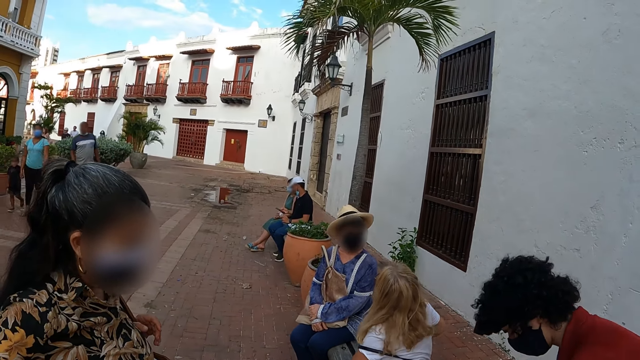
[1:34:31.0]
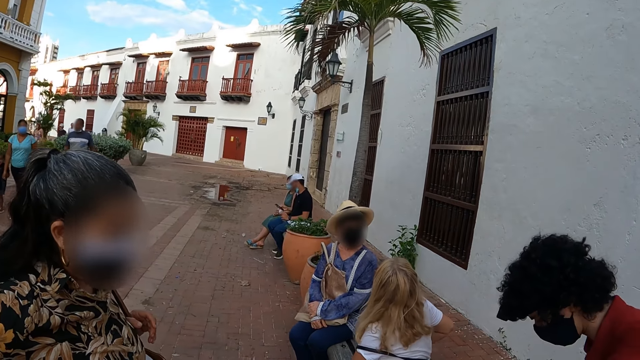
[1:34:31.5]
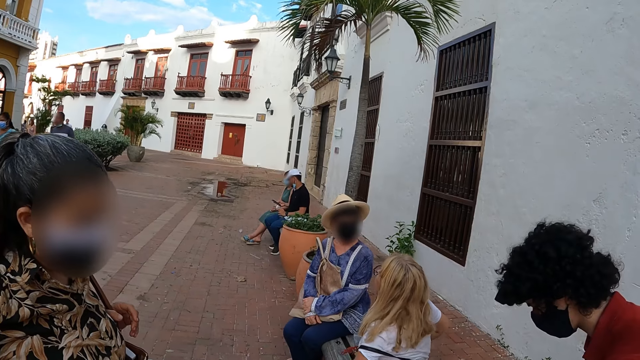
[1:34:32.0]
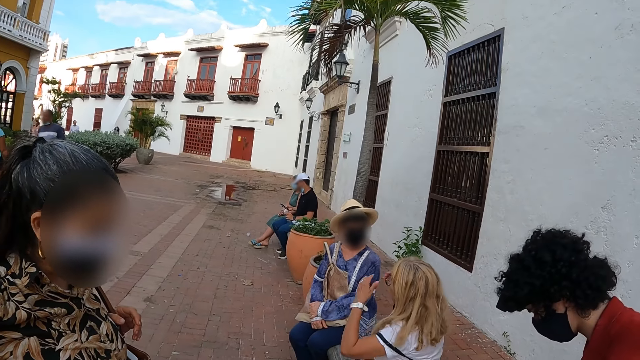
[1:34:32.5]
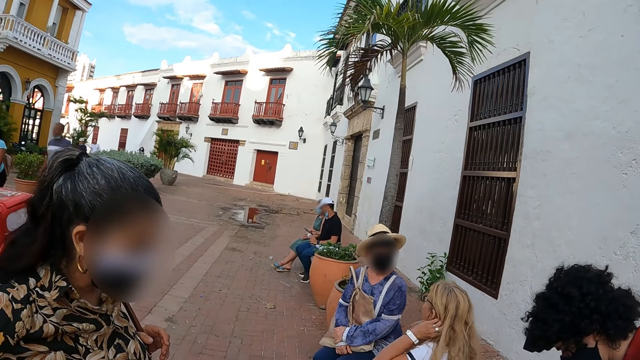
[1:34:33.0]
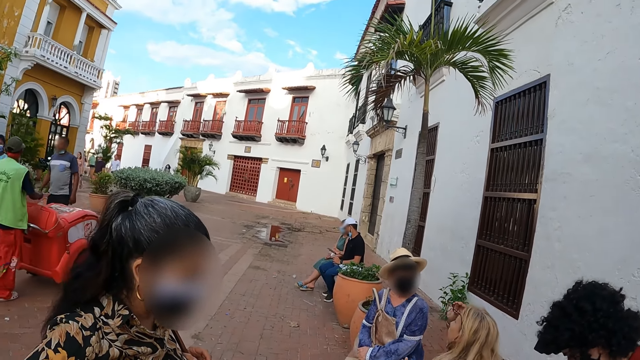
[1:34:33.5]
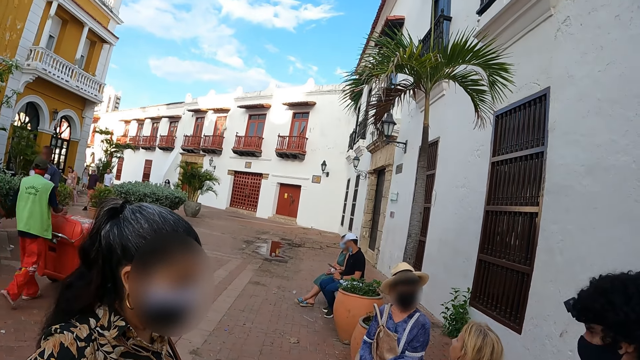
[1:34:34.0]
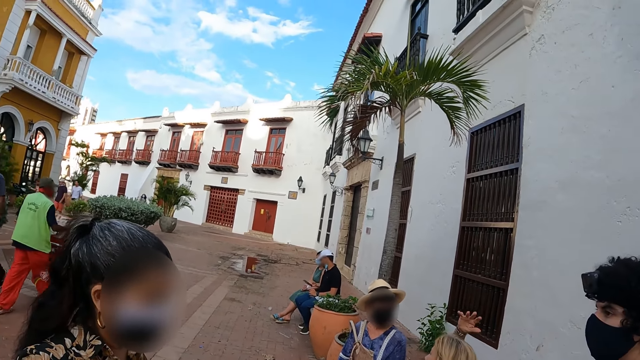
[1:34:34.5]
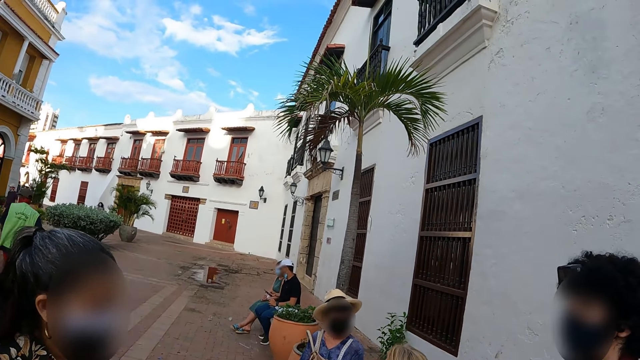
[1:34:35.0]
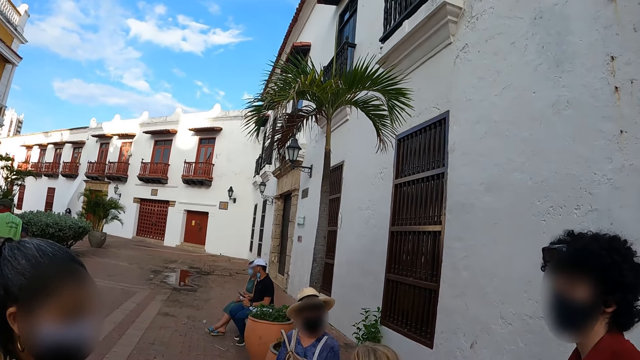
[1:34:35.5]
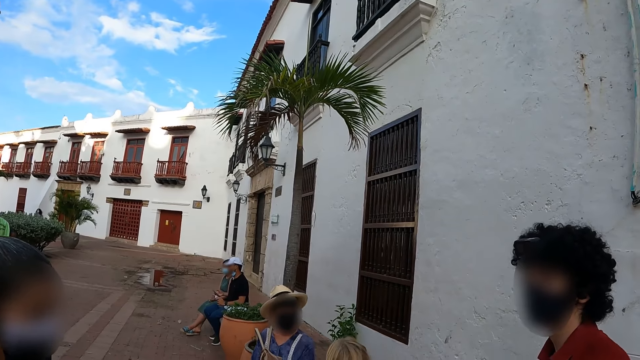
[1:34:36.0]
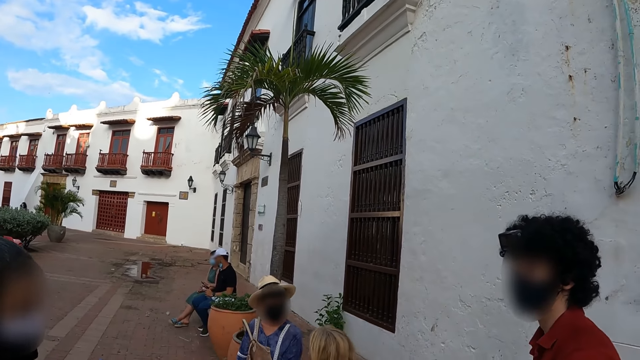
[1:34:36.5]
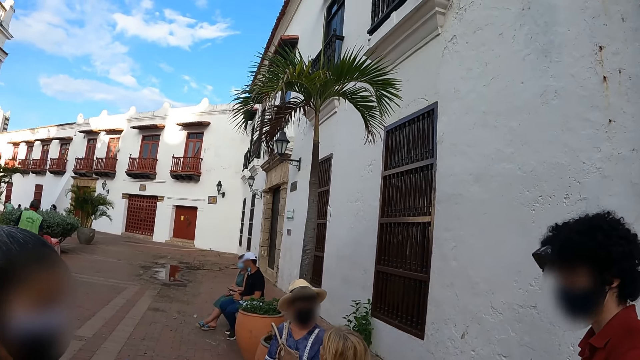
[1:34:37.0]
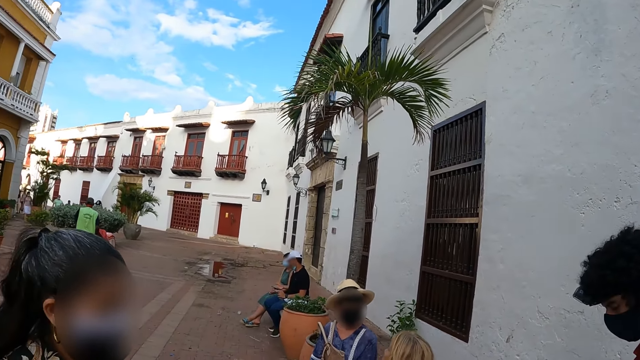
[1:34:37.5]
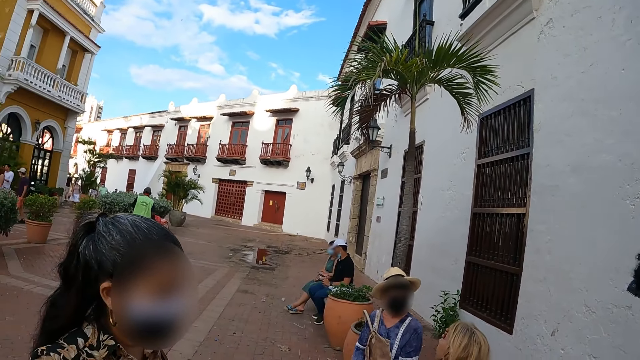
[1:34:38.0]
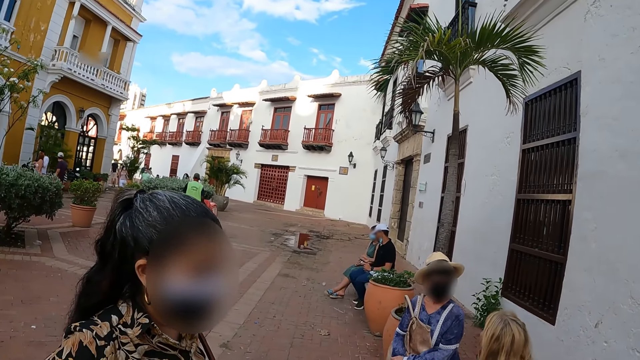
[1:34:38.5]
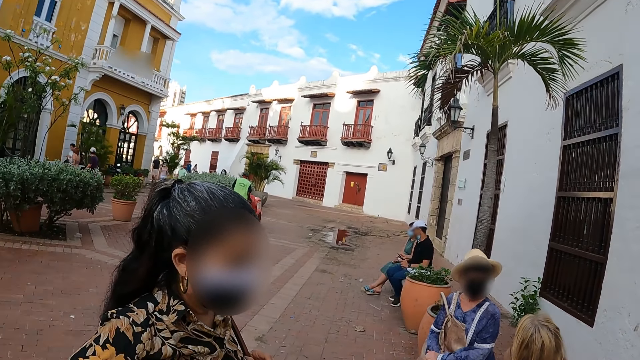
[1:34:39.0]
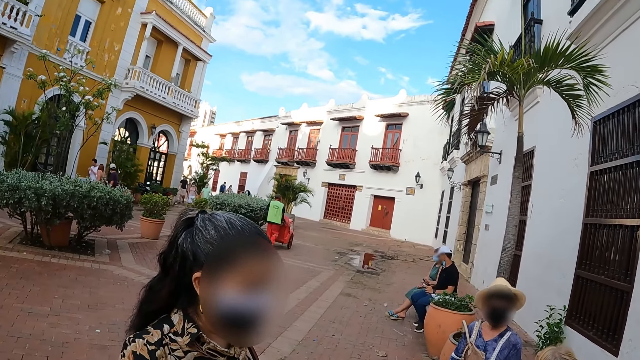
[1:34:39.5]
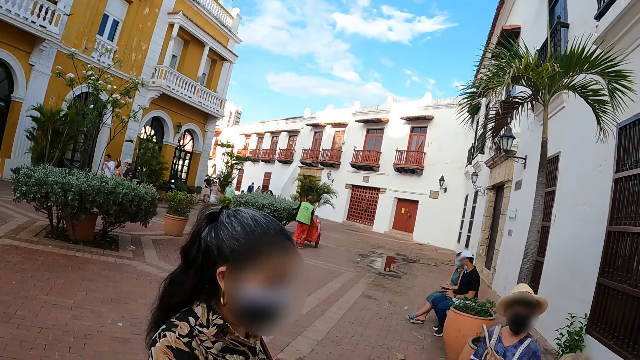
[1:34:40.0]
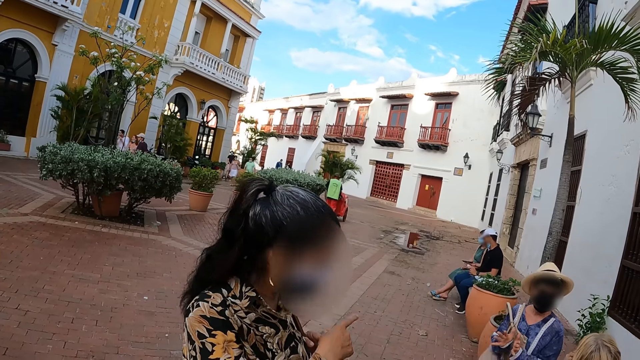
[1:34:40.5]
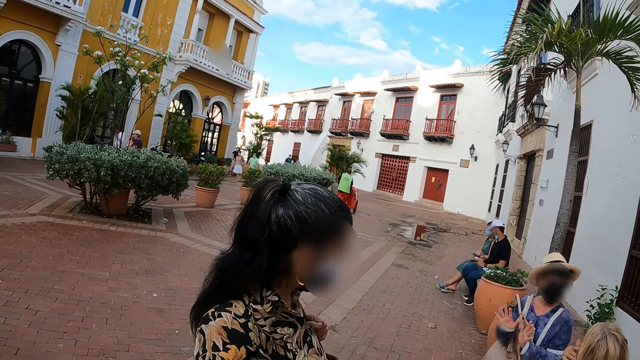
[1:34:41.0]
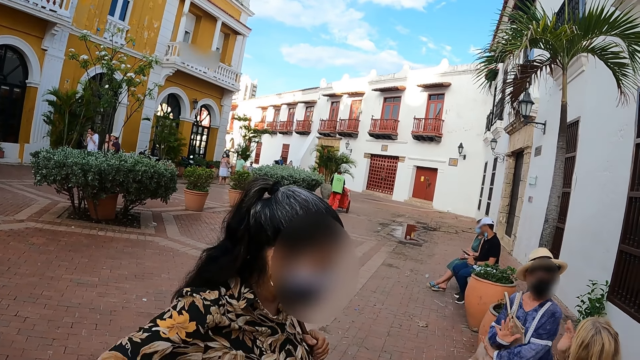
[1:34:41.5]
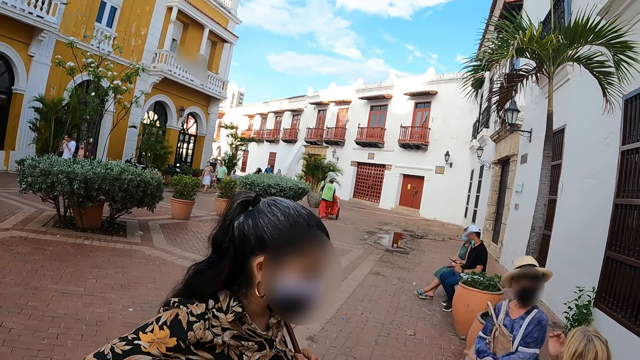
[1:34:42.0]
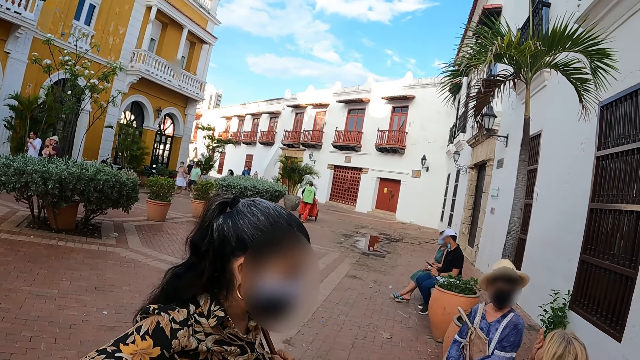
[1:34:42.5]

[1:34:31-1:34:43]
The camera wearer stares at a woman. Another woman adjusts her hair. The camera wearer stares at a person. They stare at the first woman. The first woman points at a third woman. The third woman gestures at the first woman.

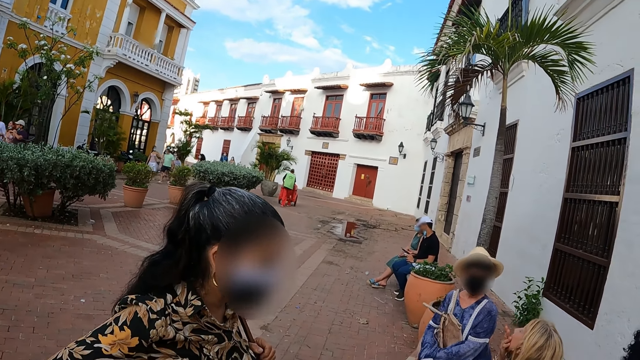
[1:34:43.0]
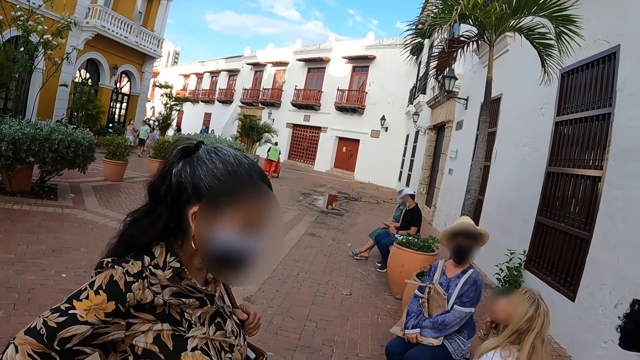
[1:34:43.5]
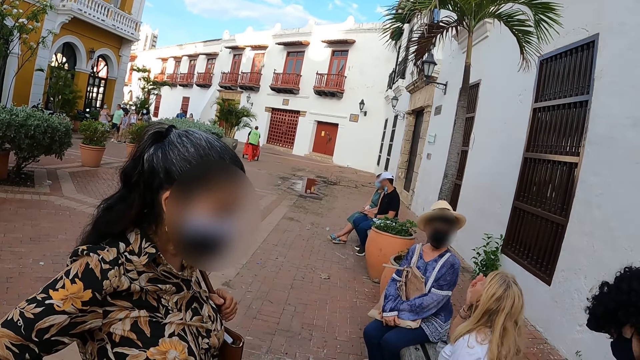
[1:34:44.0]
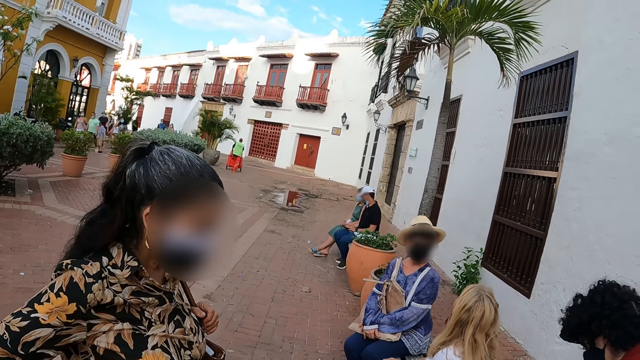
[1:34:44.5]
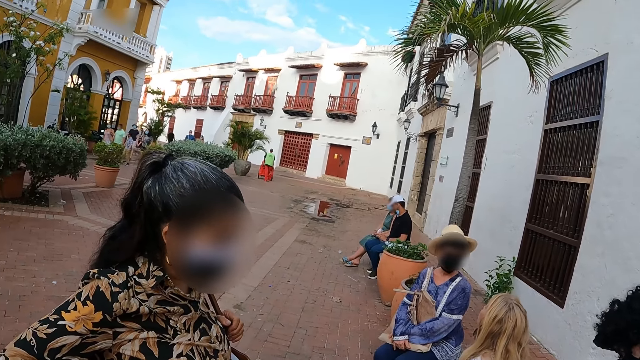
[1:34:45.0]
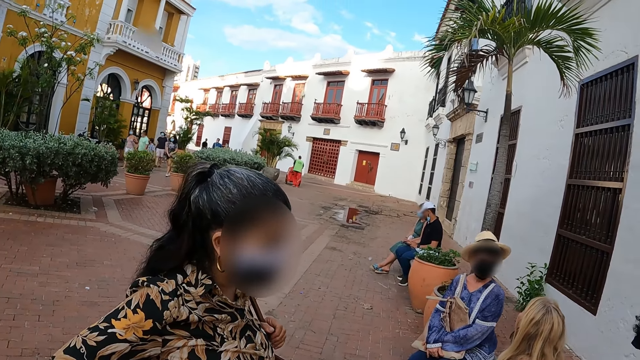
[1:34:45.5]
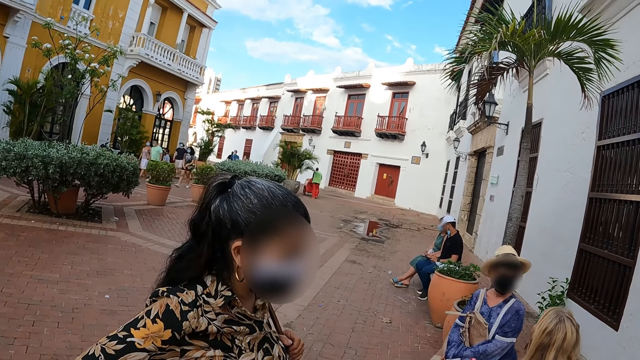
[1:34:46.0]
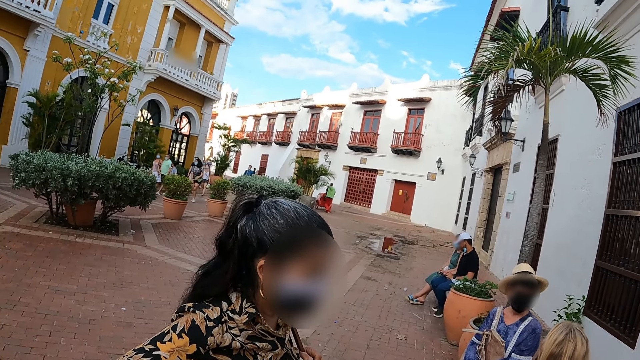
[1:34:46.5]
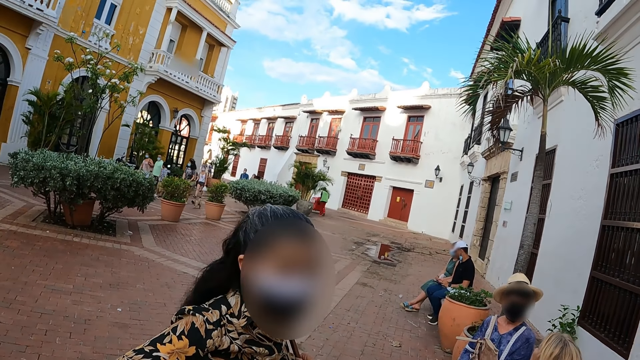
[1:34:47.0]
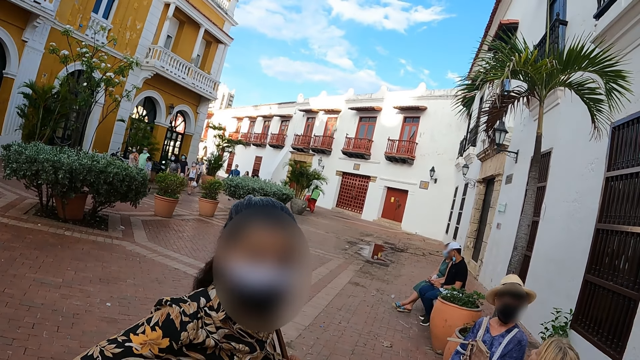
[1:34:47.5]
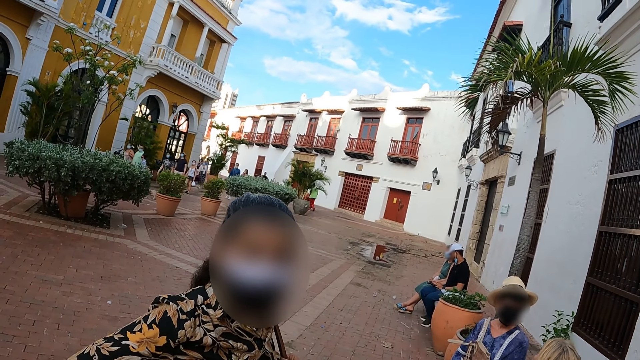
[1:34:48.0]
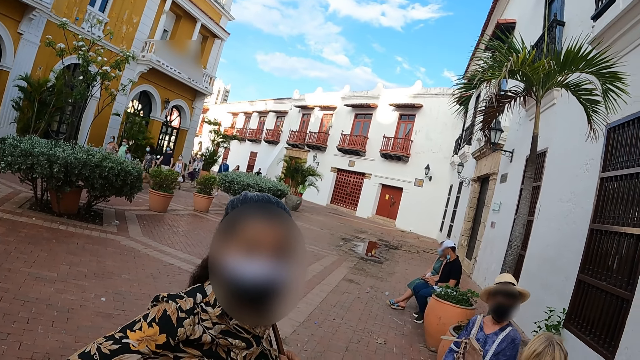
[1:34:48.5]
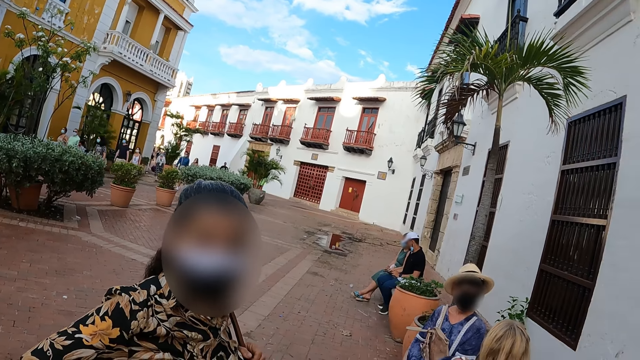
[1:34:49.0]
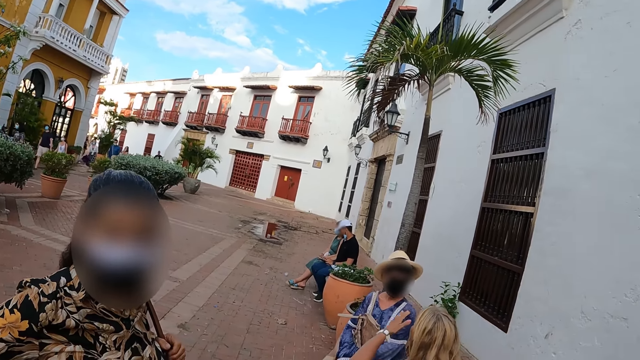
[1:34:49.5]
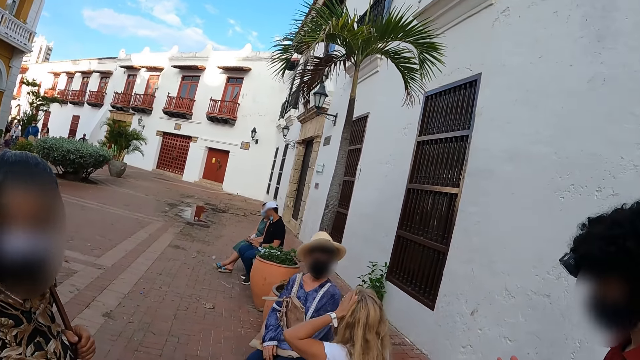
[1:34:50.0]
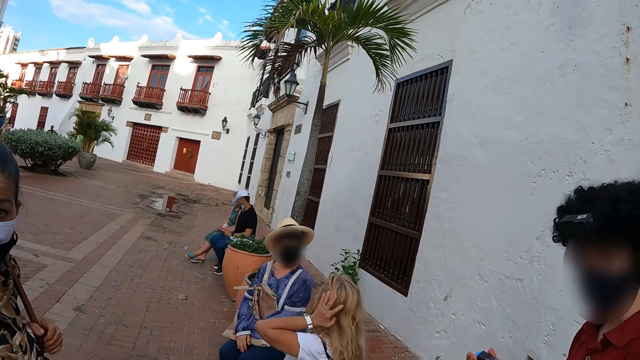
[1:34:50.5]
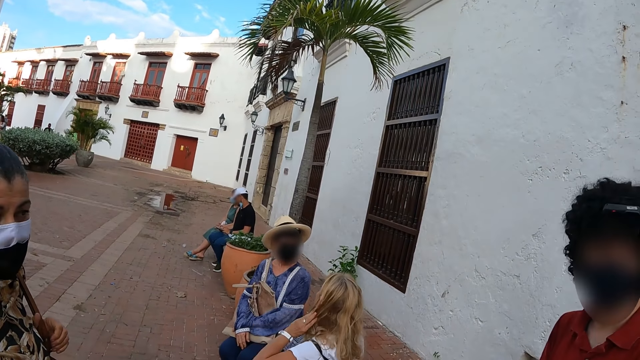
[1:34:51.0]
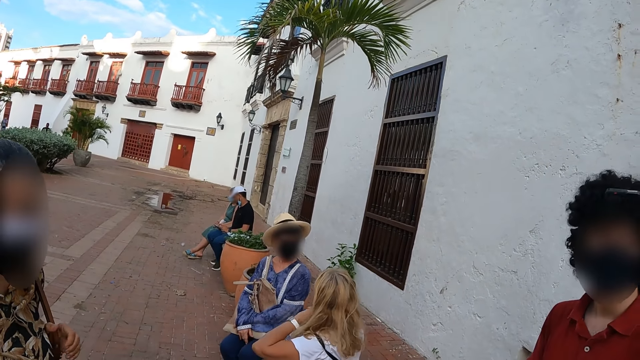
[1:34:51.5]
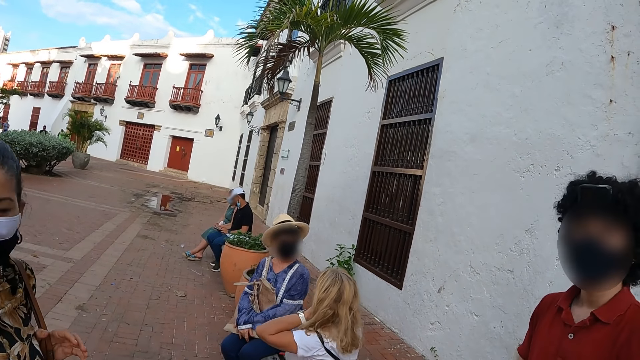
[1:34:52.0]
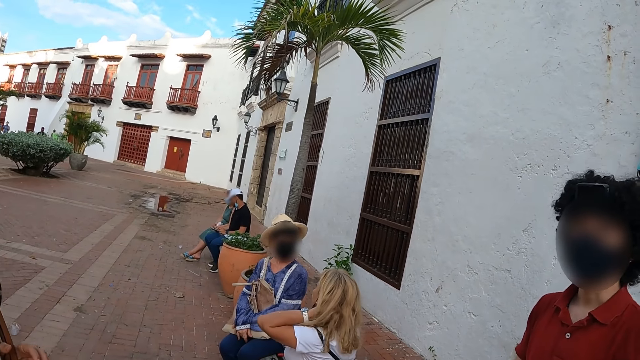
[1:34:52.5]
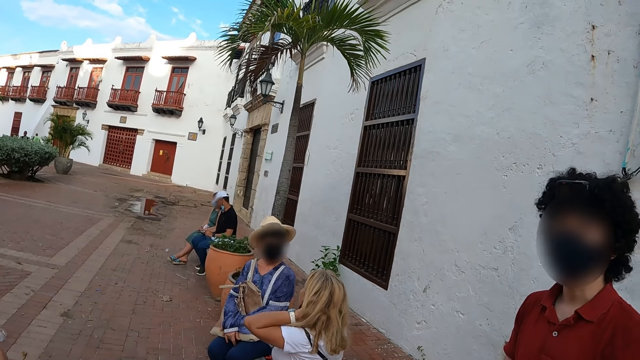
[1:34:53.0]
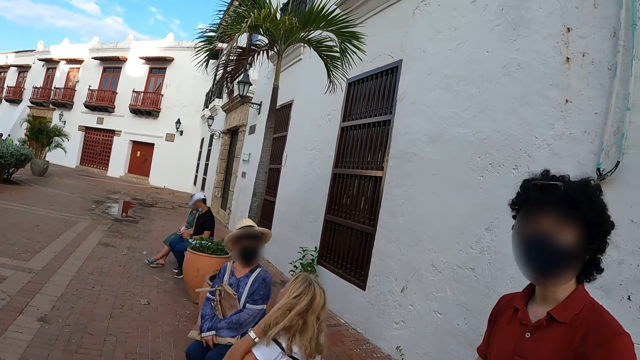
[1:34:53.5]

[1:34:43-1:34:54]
A woman rubs her face. The camera wearer looks at a person.
